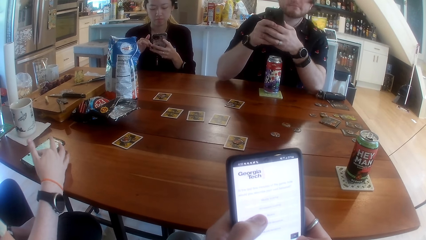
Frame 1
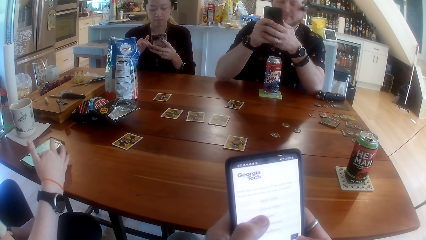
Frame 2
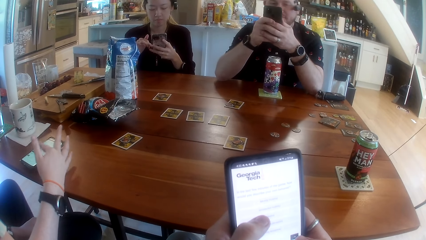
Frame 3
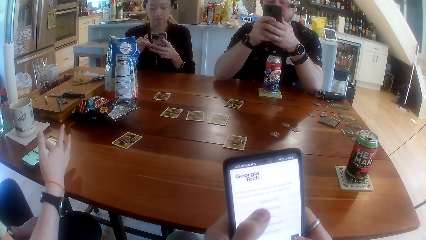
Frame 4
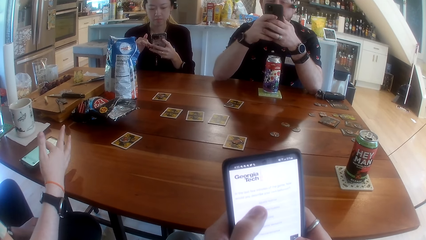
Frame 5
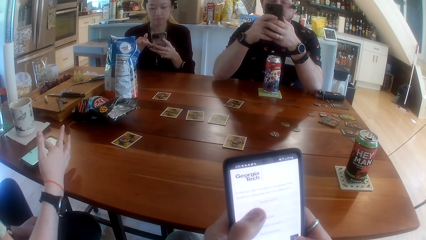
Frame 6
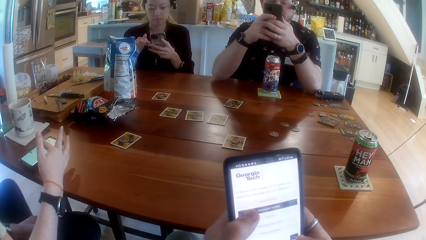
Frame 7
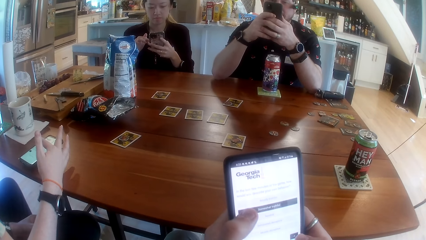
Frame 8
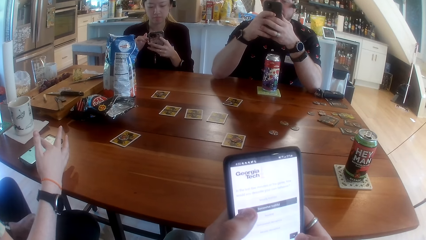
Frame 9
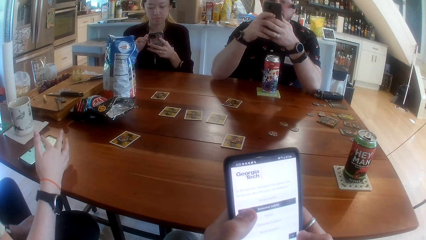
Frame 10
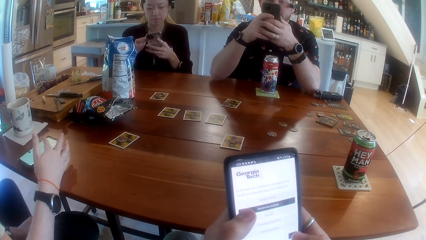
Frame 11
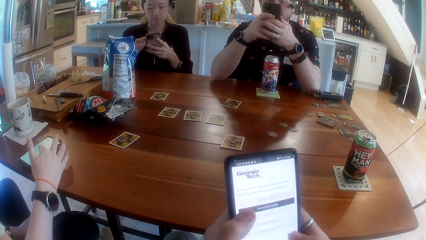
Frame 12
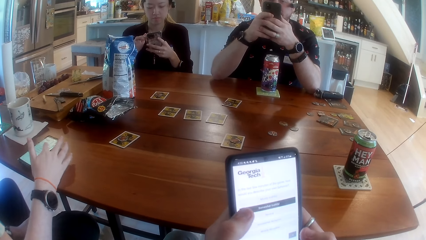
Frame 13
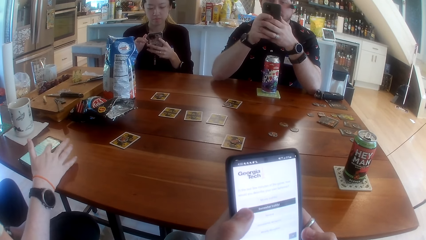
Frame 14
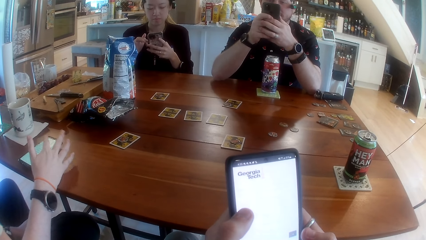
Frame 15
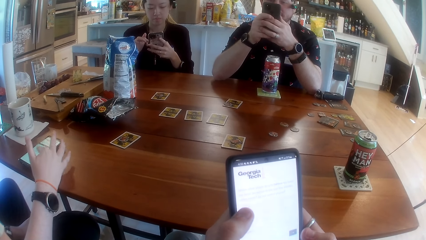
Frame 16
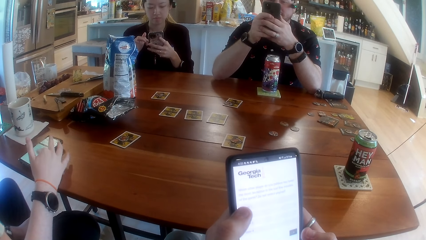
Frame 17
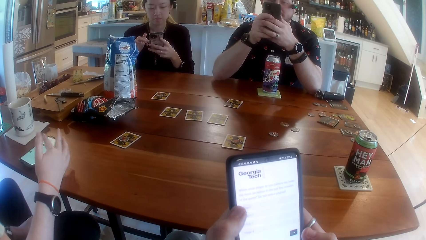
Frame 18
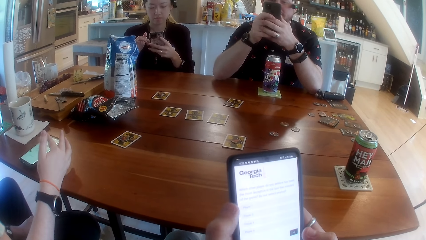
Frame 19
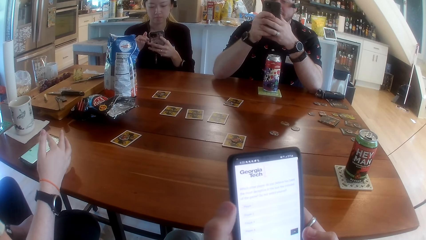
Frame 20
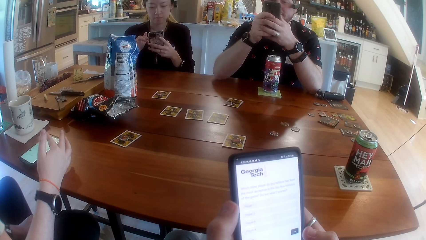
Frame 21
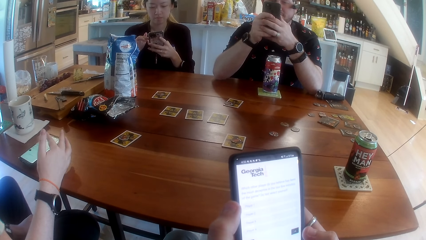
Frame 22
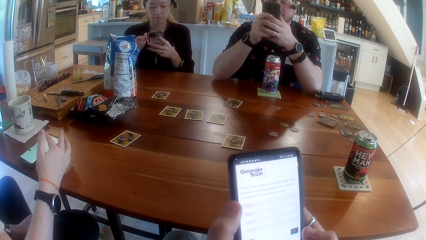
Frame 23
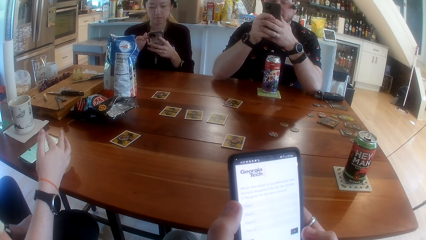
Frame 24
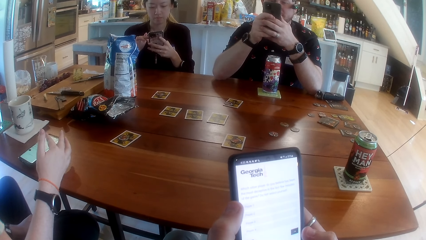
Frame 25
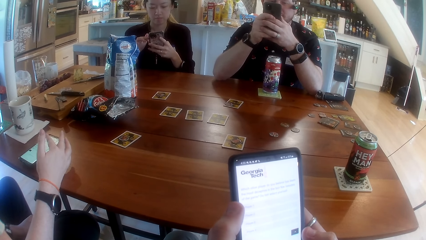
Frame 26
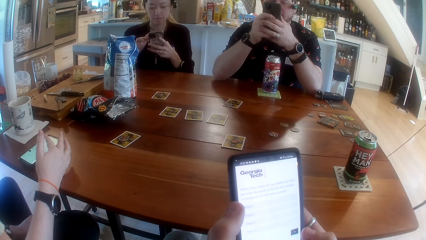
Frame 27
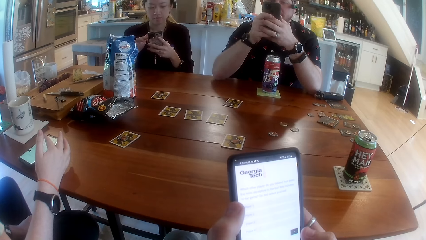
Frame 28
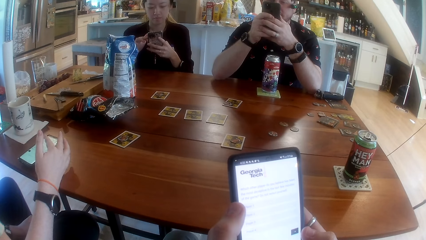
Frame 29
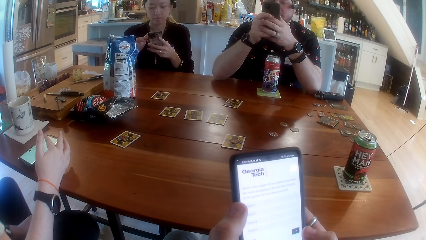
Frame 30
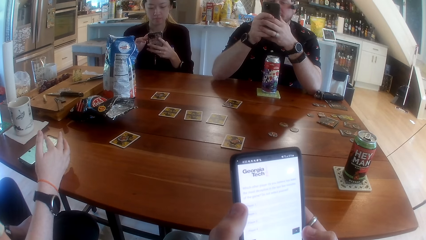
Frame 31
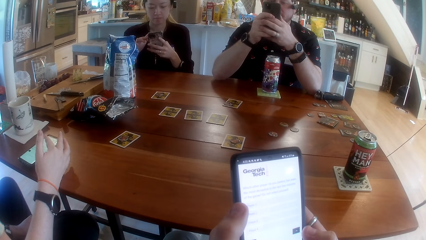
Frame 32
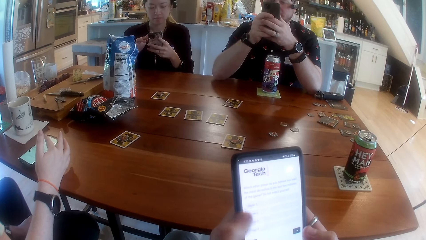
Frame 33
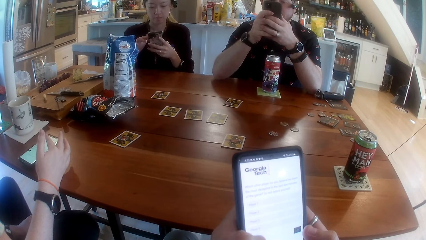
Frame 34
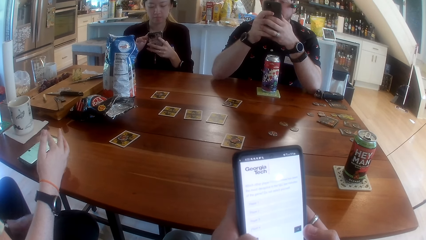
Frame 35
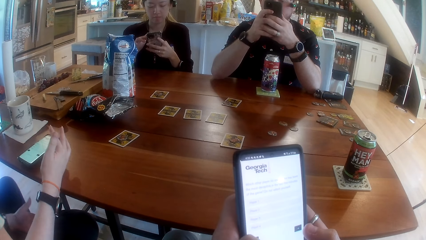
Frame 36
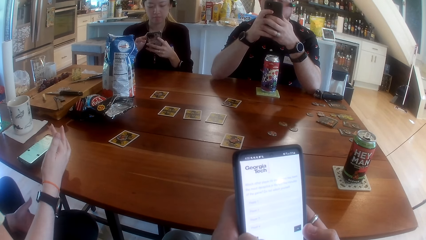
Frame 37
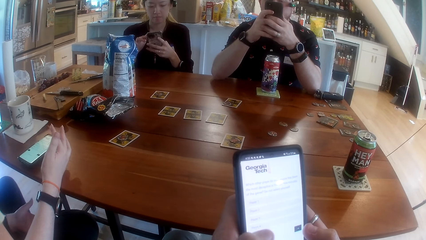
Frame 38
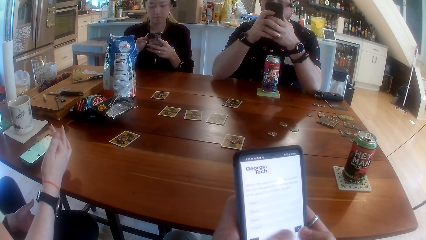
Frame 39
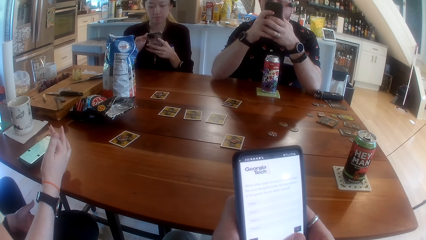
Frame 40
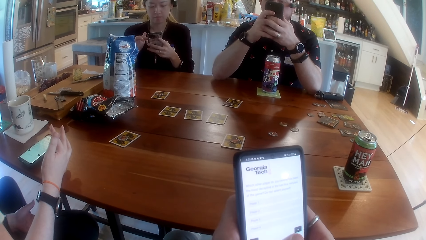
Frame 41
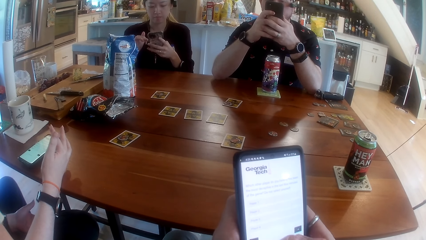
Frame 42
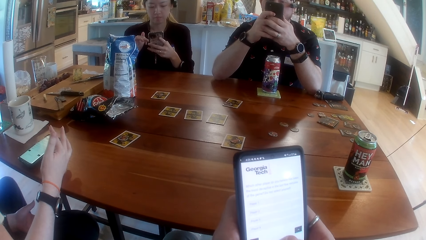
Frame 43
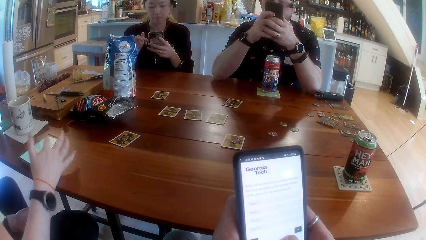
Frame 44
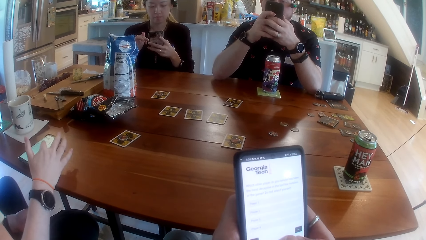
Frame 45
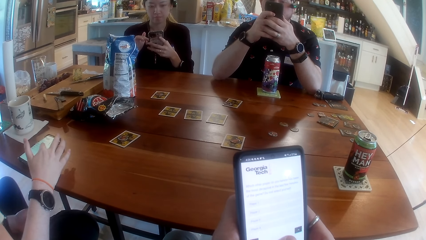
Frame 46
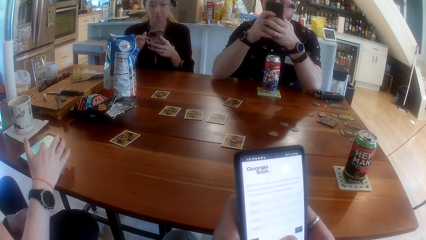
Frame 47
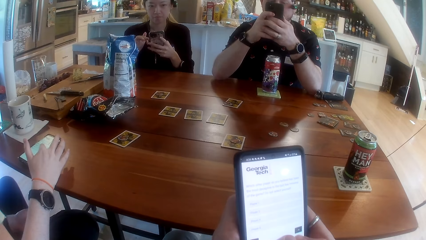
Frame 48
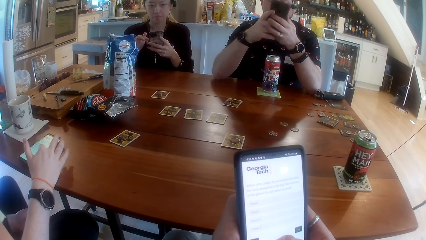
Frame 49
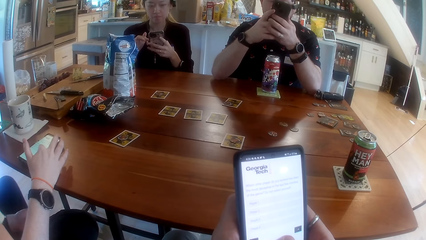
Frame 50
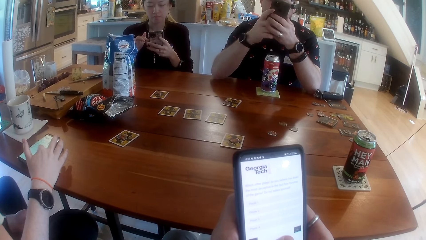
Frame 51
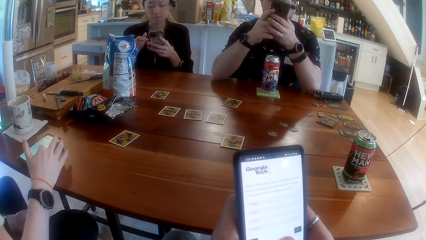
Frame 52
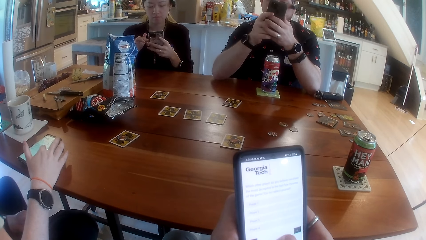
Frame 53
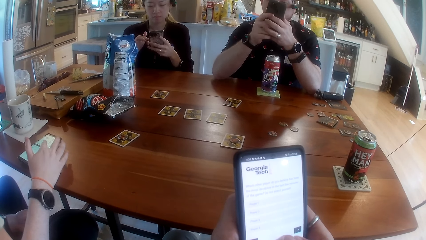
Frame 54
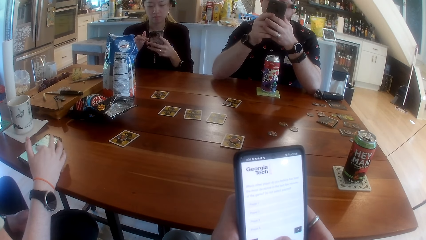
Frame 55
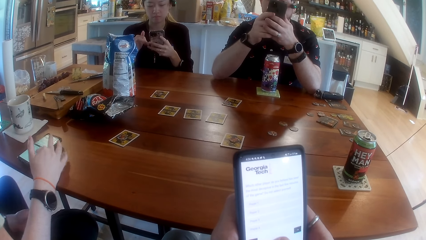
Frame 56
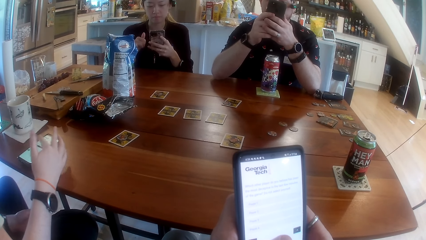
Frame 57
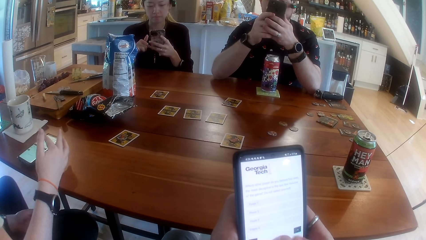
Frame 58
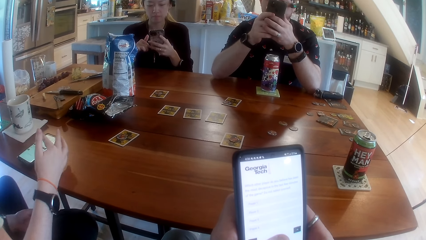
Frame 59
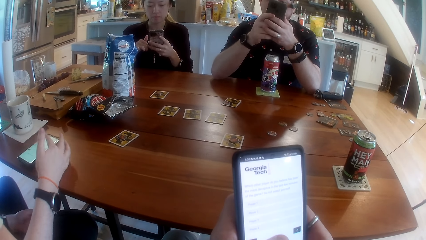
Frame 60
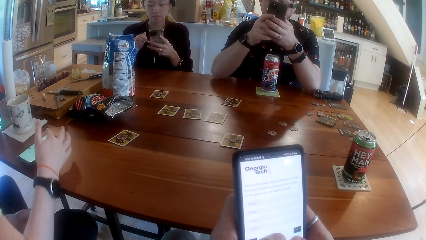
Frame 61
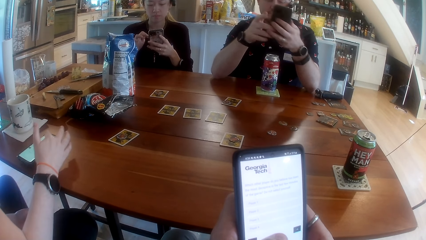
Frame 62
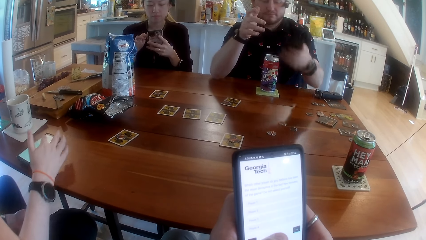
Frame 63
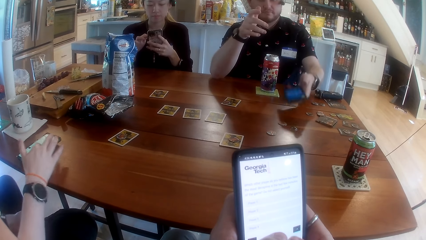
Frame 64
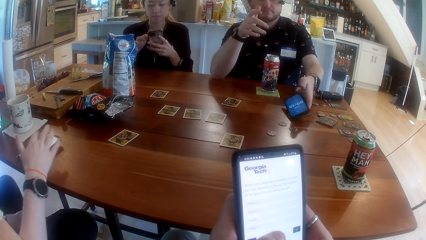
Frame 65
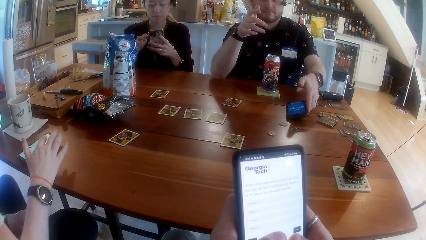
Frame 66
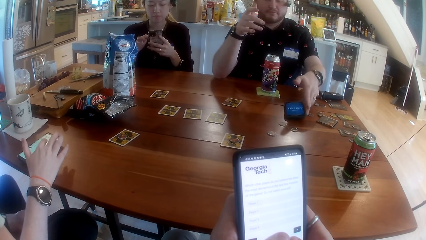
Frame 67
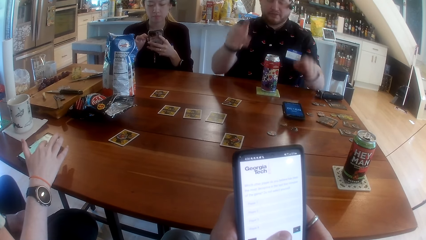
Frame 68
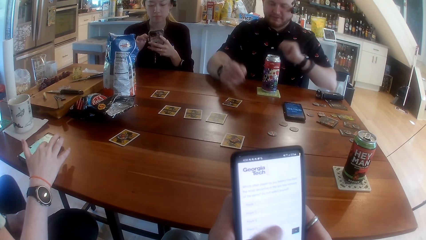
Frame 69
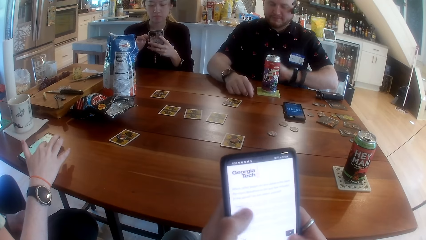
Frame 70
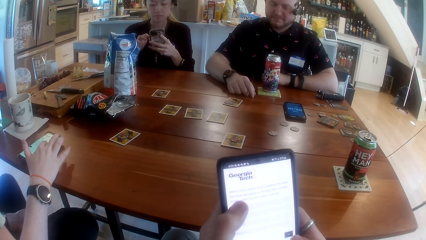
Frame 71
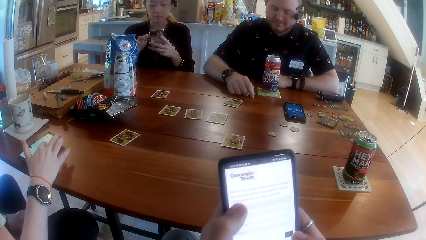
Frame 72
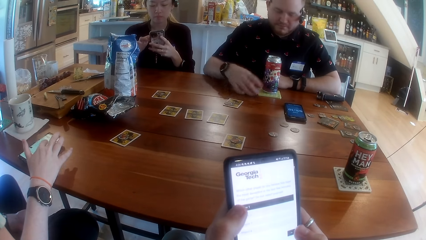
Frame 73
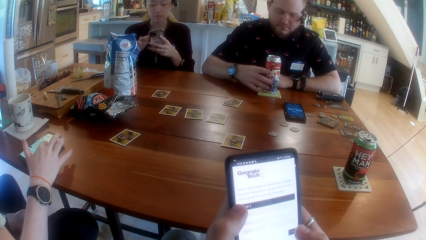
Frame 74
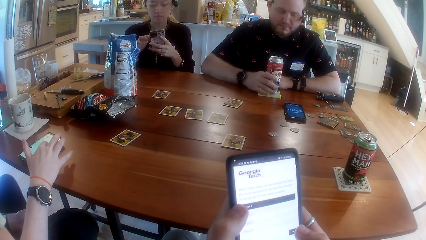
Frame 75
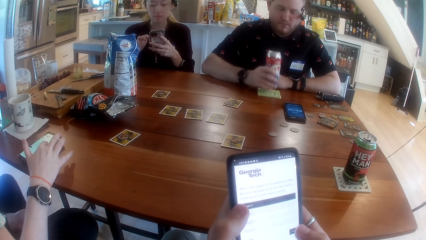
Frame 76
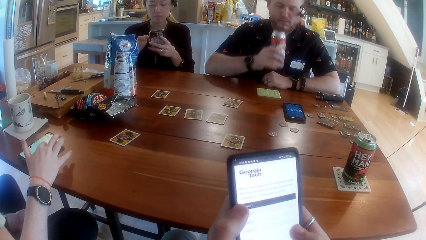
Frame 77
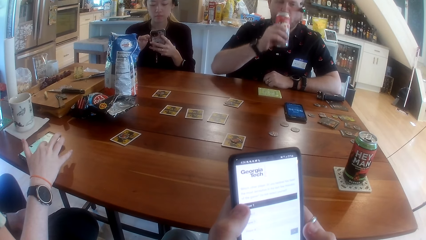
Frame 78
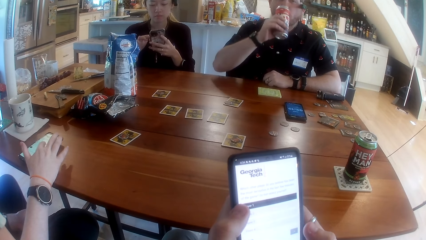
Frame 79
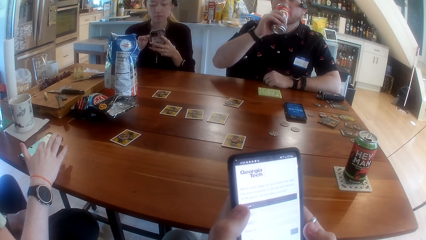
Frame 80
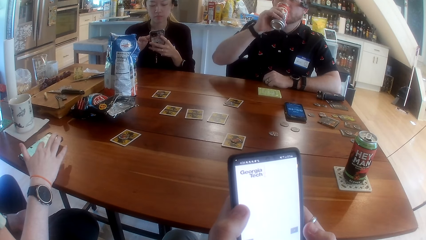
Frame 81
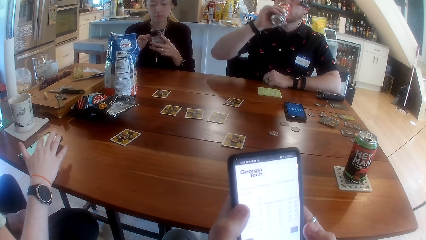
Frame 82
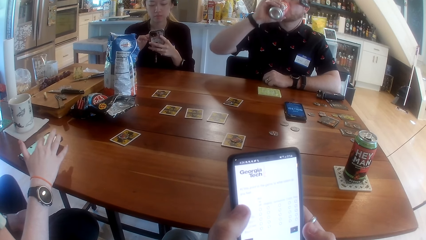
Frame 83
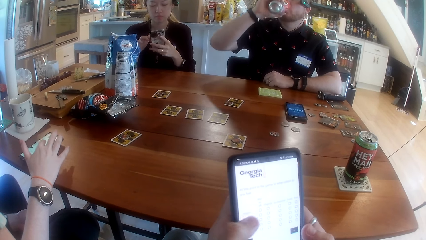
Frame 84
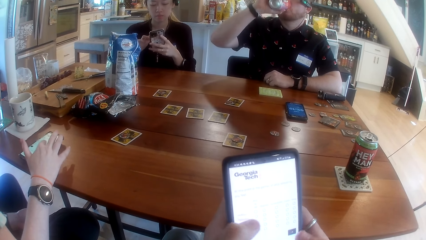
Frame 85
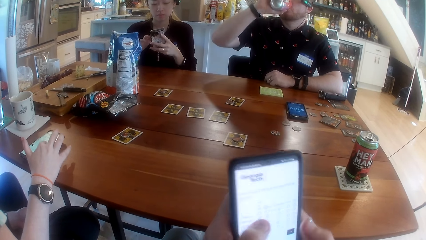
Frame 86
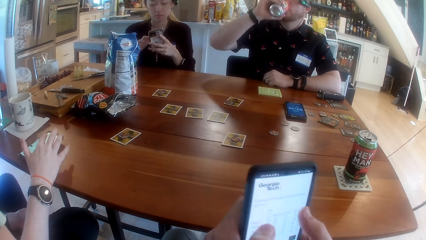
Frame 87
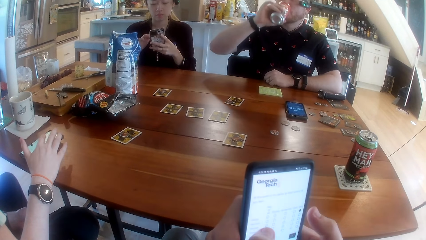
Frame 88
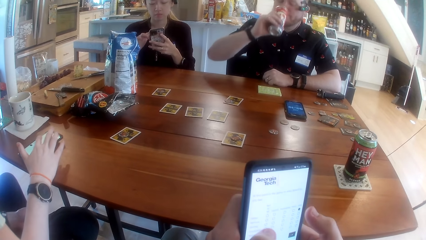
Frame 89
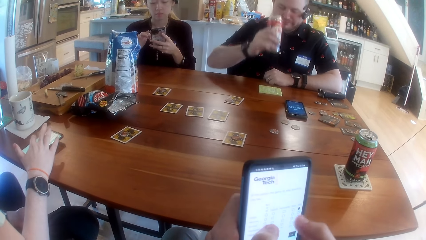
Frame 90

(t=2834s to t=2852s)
A man drops the phone on the table with his right hand. He picks up the juice can on the table with his right hand and drinks juice from the juice can in his right hand.
